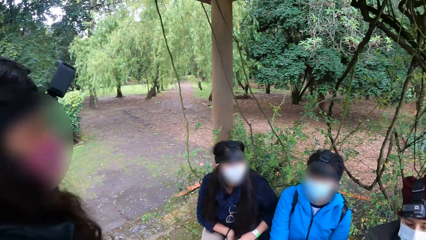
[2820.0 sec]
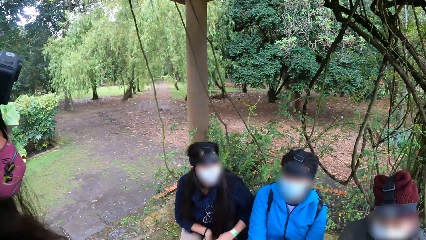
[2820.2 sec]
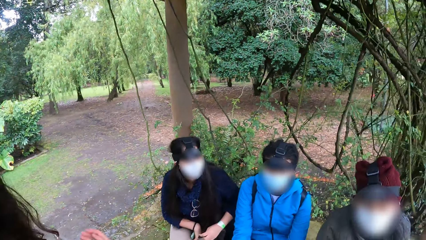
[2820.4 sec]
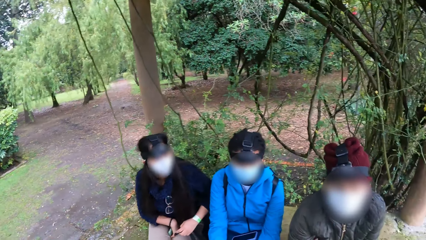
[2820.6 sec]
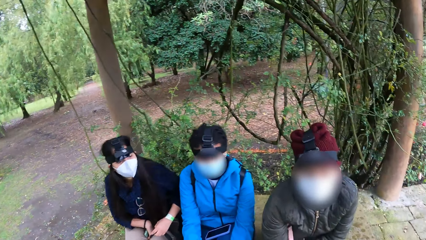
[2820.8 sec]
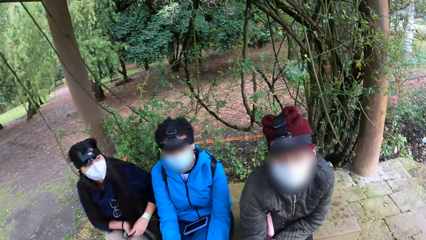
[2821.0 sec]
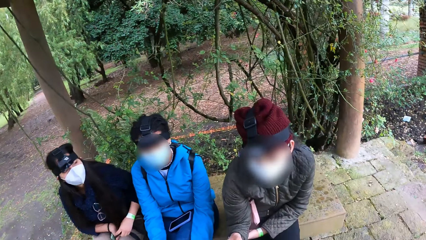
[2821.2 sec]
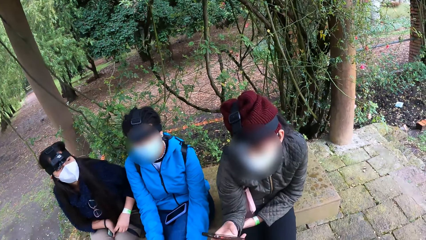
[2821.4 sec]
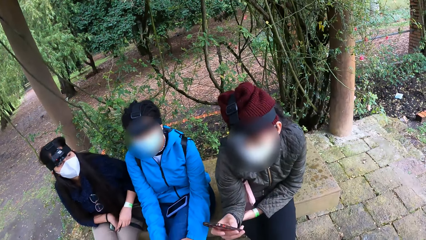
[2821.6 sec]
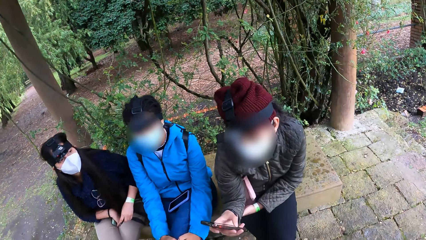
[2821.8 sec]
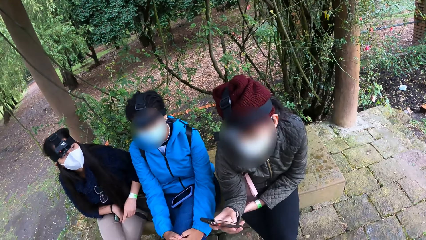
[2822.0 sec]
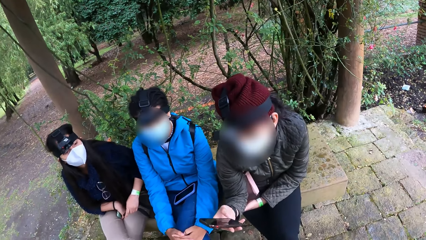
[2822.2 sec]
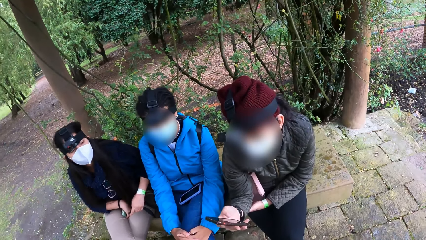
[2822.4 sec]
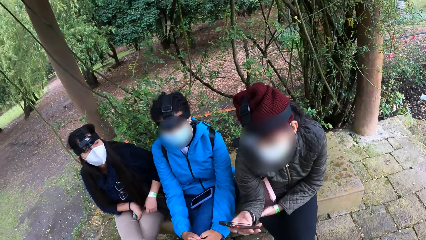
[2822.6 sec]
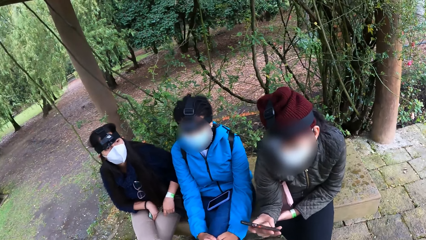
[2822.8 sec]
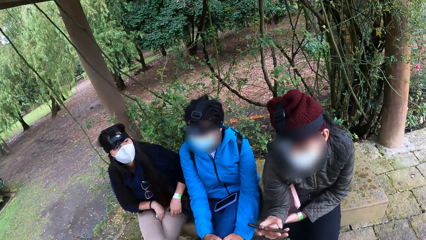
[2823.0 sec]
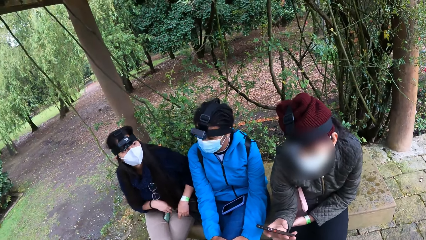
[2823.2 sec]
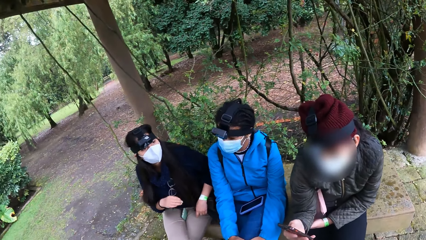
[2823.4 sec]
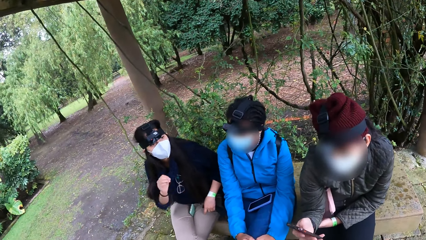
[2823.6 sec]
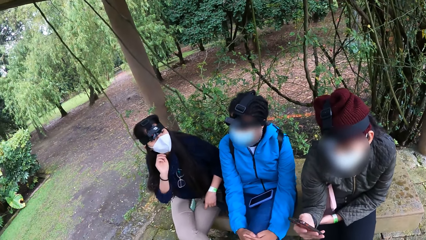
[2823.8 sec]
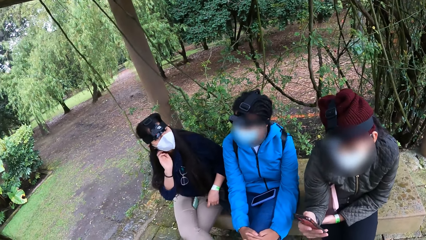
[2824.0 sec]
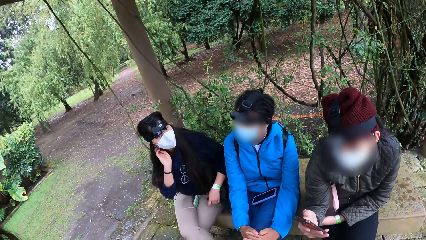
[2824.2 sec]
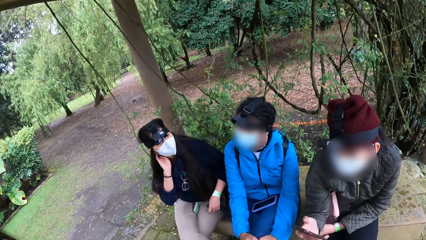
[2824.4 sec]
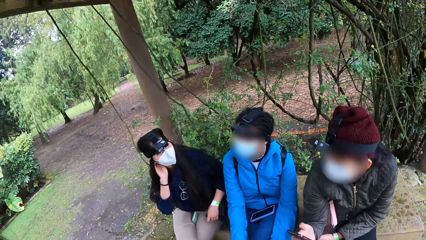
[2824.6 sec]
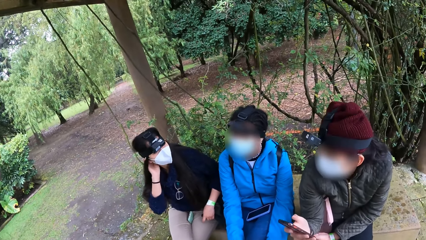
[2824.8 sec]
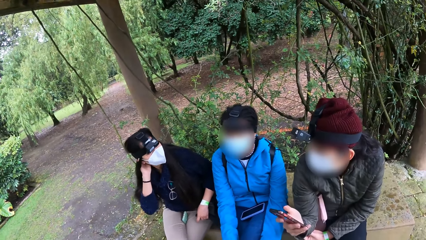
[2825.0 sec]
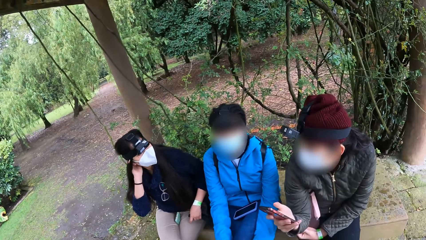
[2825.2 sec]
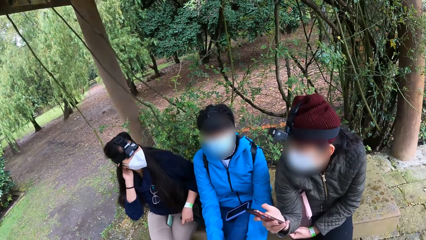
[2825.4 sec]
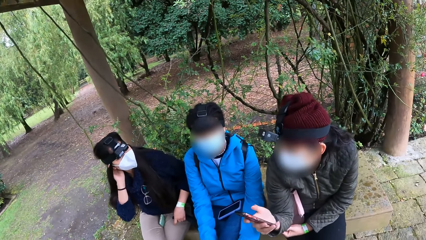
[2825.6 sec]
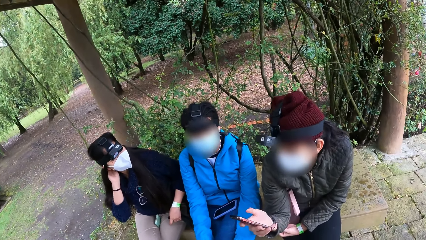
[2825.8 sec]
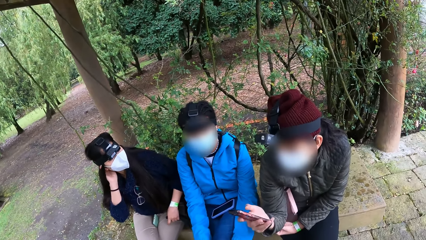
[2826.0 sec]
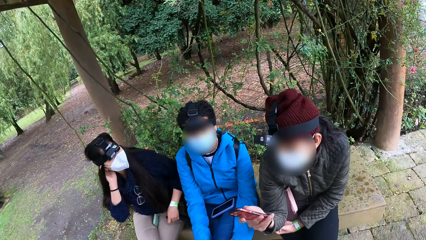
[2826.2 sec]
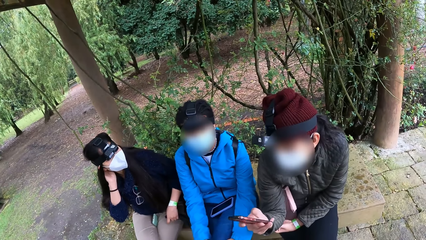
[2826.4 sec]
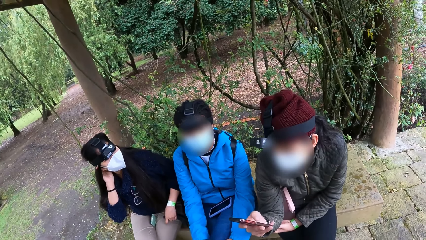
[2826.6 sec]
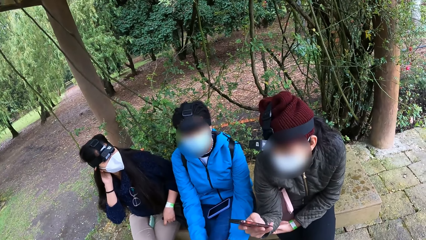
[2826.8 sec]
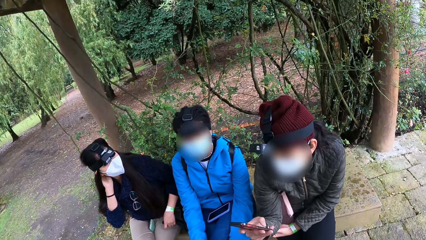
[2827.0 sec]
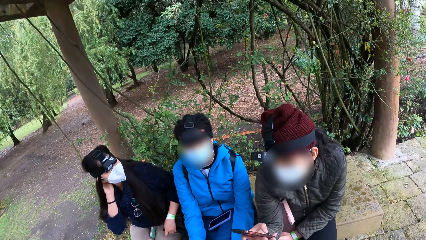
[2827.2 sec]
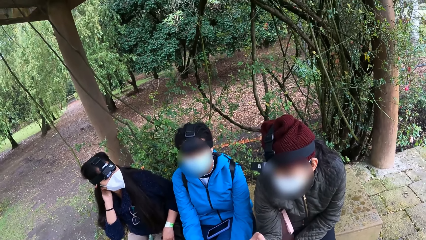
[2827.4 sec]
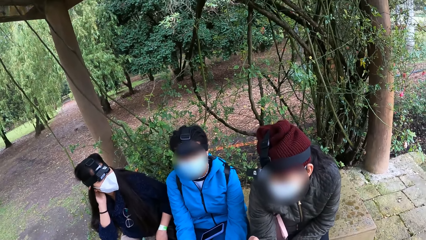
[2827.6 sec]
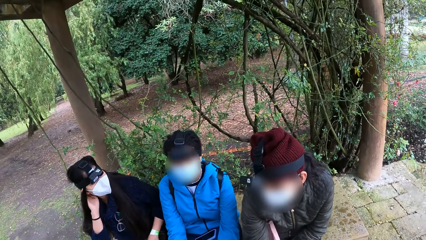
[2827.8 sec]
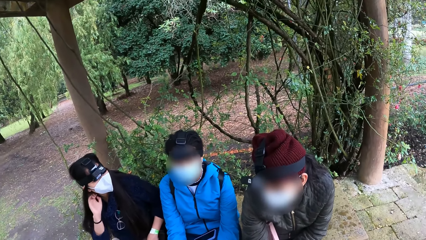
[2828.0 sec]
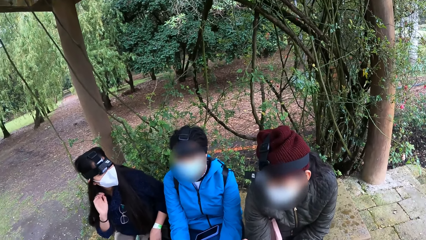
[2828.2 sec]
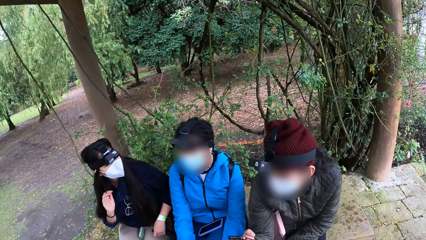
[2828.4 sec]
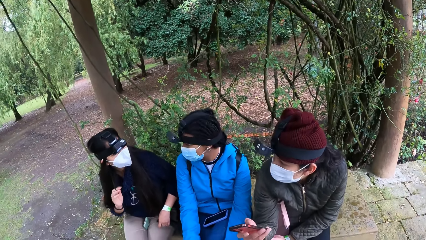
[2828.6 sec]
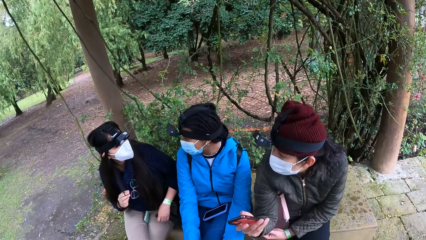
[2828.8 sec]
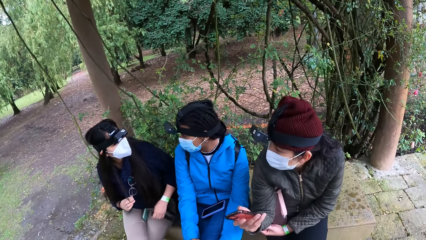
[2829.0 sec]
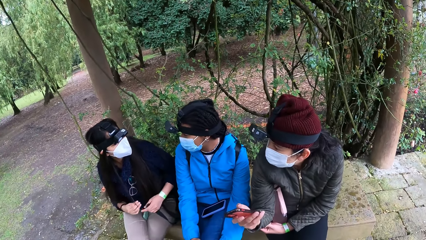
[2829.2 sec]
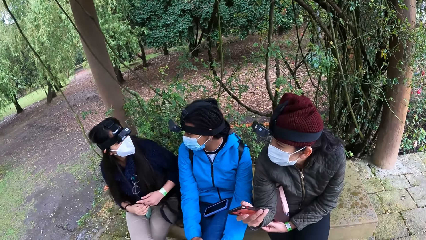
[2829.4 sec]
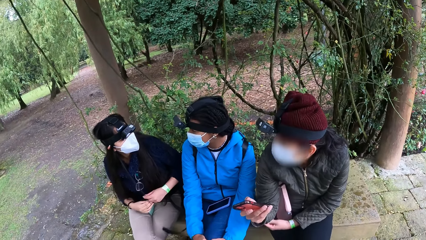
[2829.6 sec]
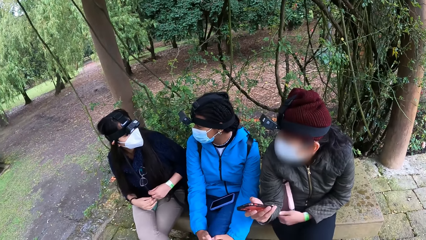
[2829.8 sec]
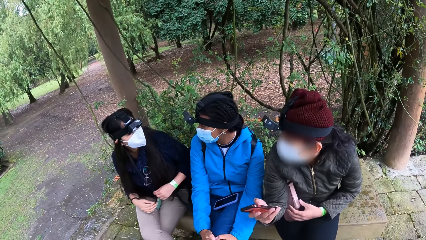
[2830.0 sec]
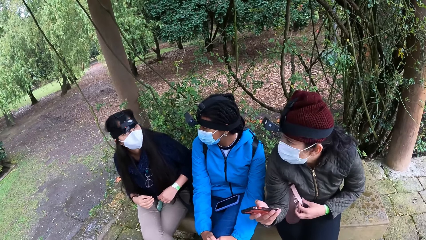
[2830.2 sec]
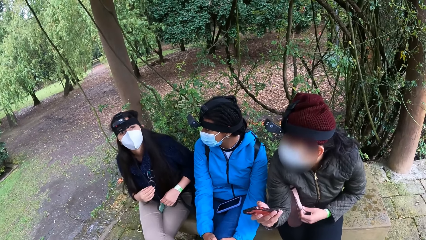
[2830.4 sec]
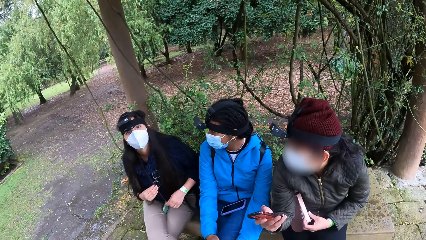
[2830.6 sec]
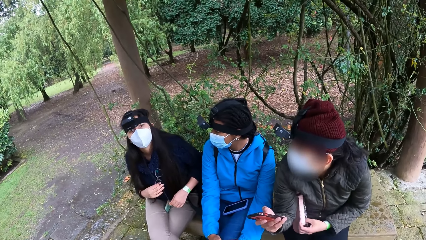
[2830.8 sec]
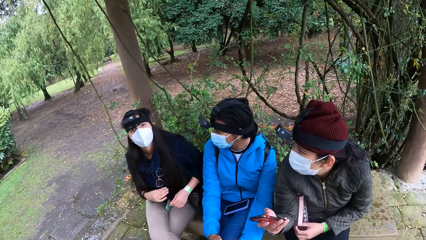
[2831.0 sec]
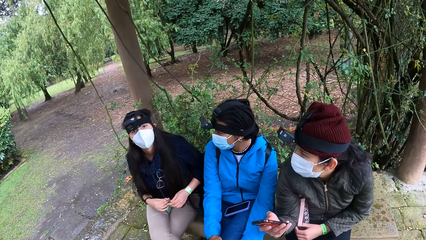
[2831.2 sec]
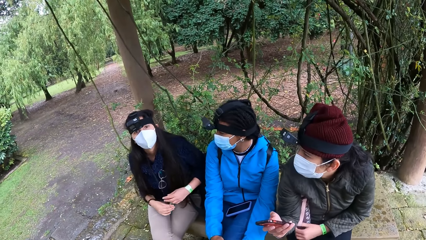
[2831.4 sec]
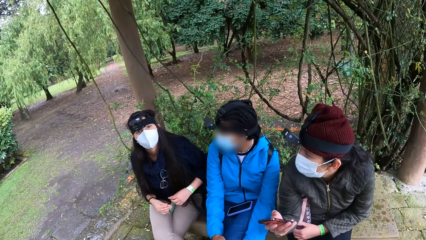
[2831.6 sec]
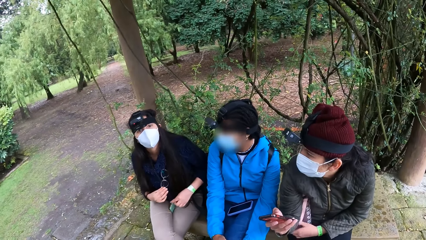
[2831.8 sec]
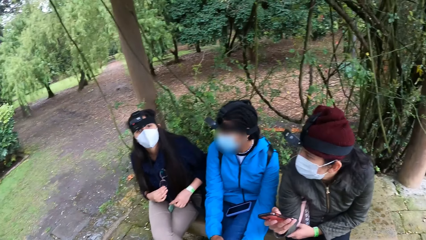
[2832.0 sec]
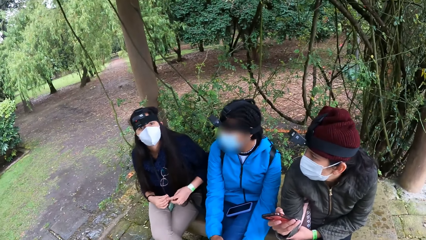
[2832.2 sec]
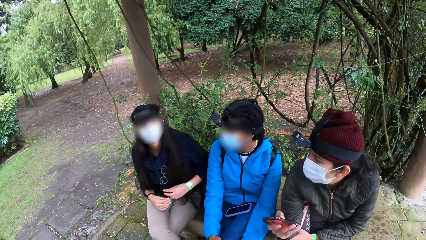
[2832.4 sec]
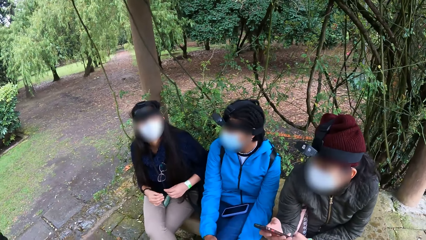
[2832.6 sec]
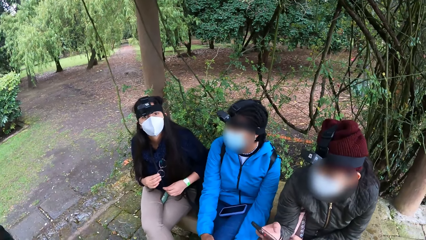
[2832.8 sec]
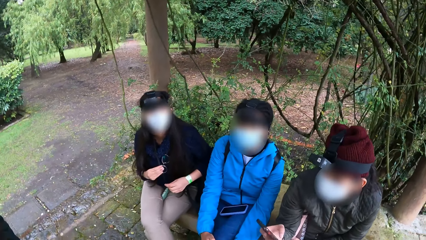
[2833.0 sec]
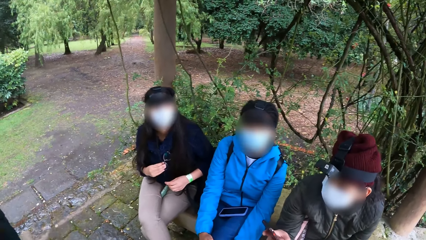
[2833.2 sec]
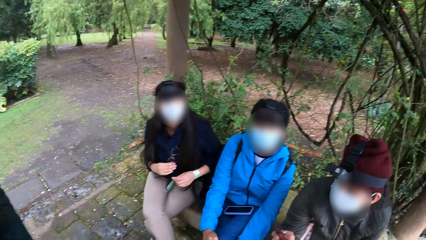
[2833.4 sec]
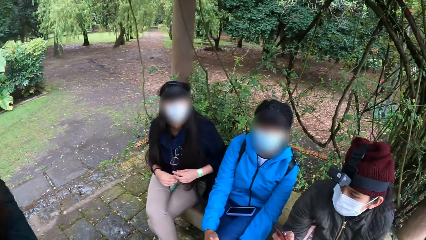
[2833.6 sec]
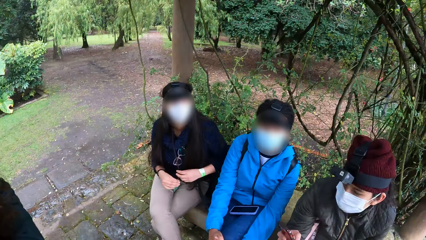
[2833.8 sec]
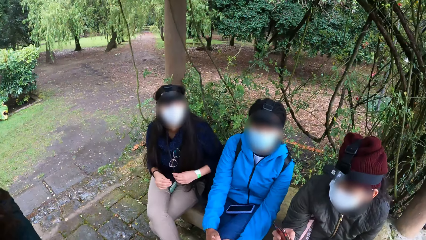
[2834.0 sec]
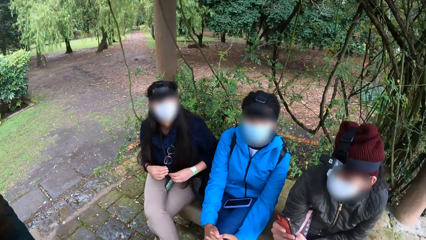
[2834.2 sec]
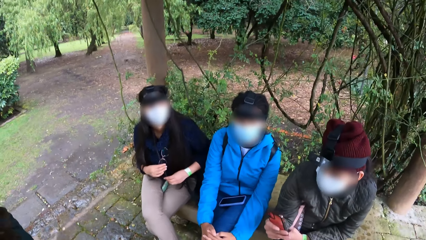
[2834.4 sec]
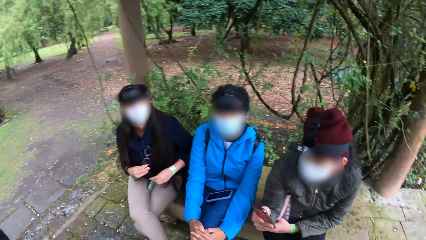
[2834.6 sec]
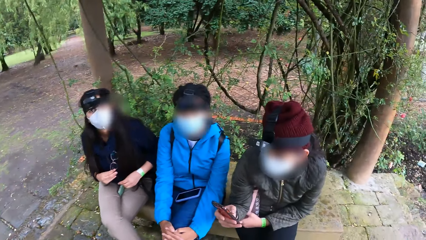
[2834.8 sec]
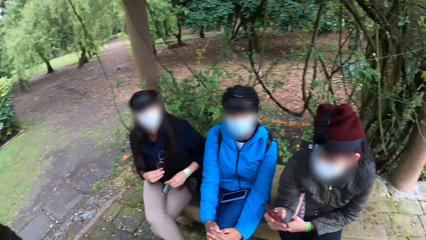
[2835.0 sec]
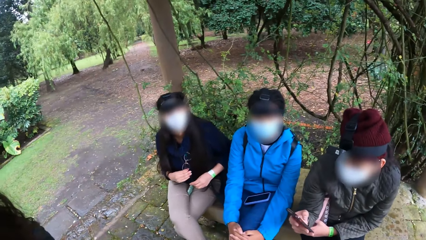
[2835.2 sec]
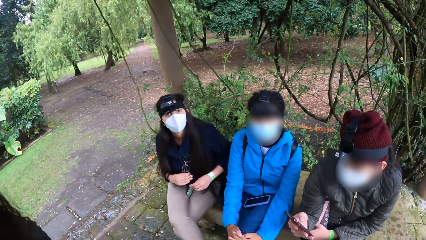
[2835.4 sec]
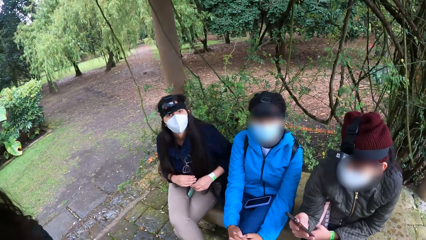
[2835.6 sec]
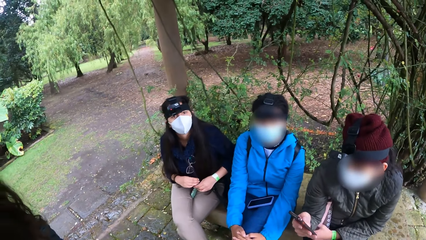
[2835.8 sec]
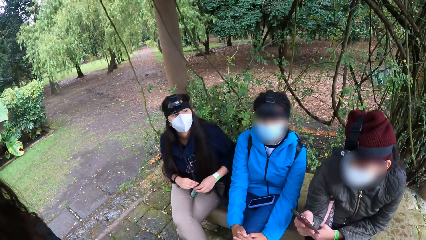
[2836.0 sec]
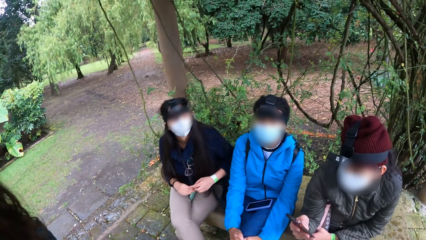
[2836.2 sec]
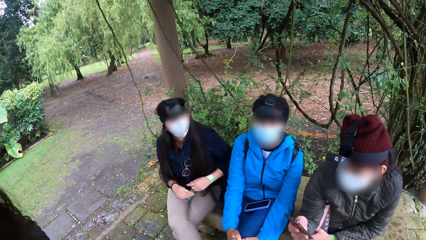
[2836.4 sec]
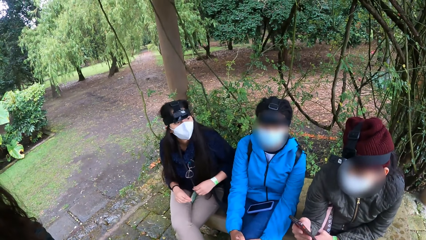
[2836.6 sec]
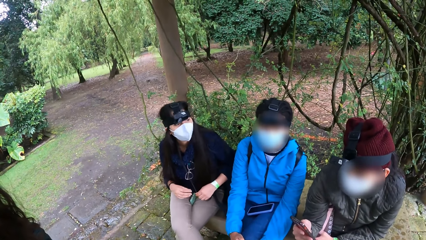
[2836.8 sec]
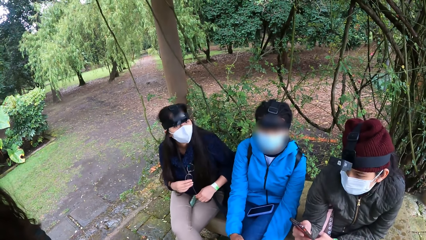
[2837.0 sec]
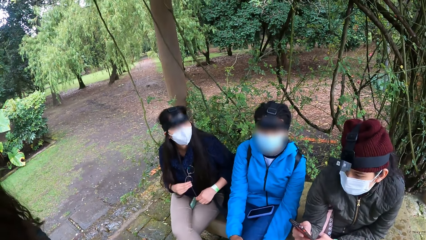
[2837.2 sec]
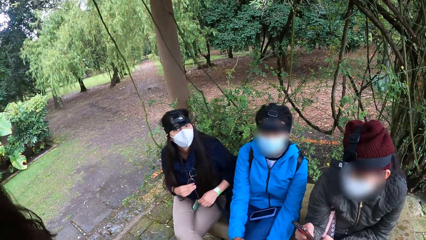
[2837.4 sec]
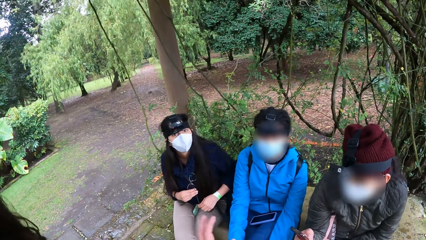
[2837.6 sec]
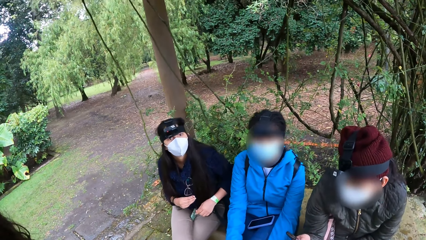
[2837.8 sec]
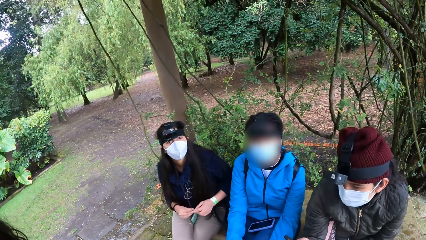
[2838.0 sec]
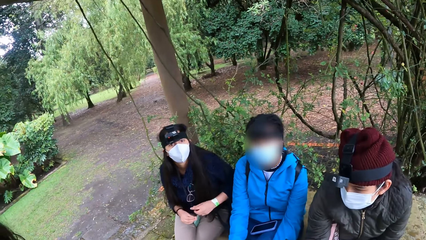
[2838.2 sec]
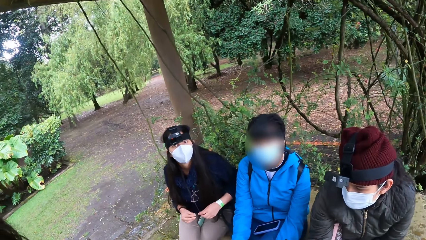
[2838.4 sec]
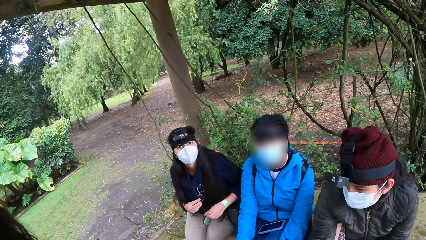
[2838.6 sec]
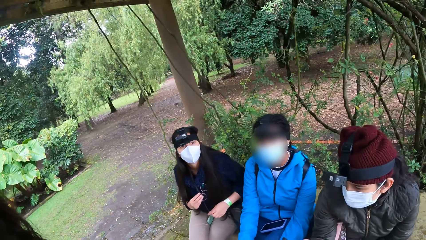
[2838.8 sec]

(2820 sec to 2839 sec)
The camera wearer interacts with four ladies. A woman touches a bottle on her lap with her left hand. Another woman adjusts her hair with both hands. The camera wearer interacts with the other woman.
